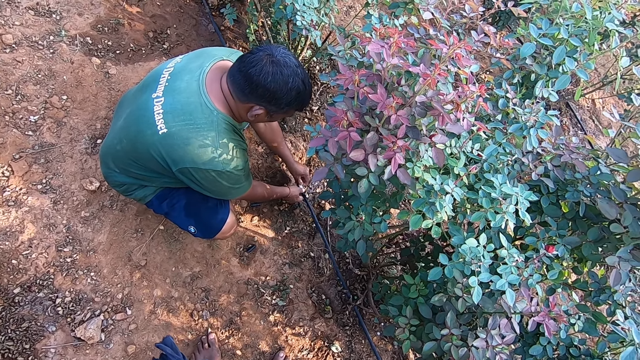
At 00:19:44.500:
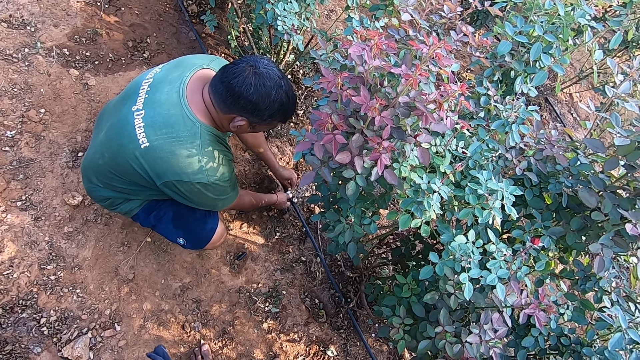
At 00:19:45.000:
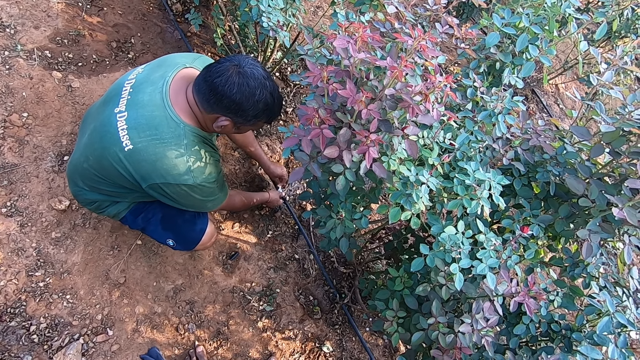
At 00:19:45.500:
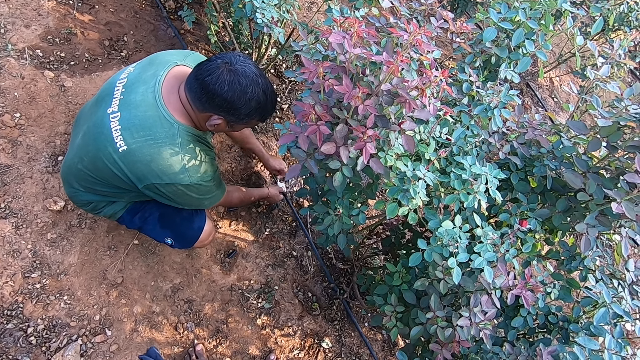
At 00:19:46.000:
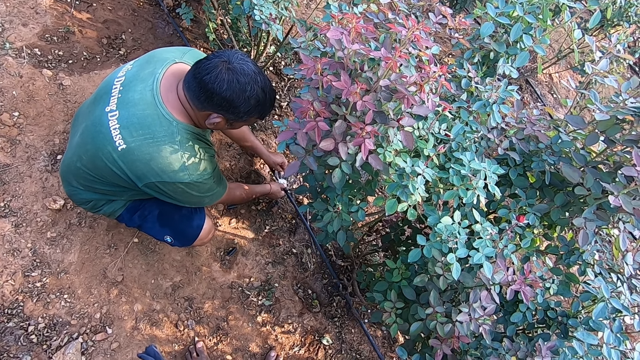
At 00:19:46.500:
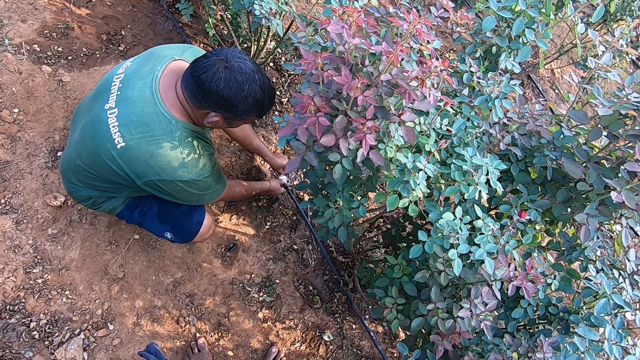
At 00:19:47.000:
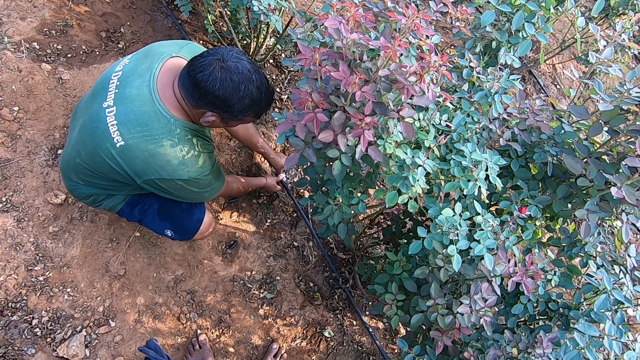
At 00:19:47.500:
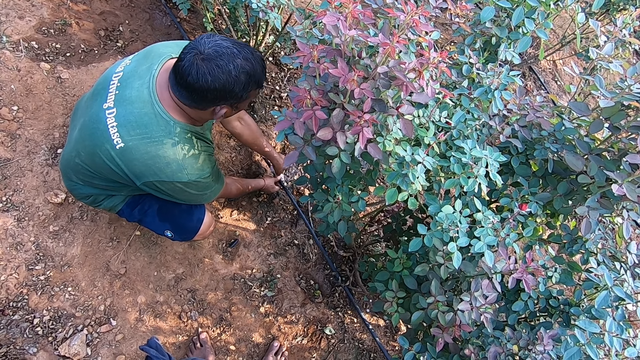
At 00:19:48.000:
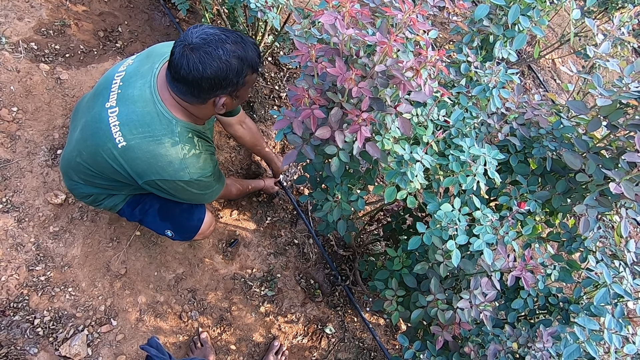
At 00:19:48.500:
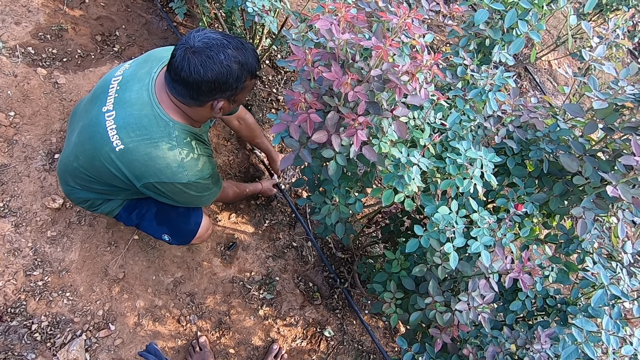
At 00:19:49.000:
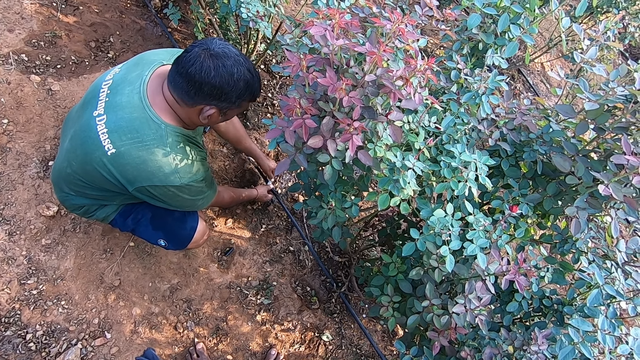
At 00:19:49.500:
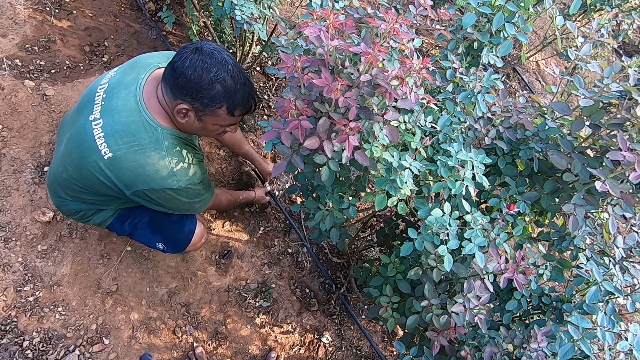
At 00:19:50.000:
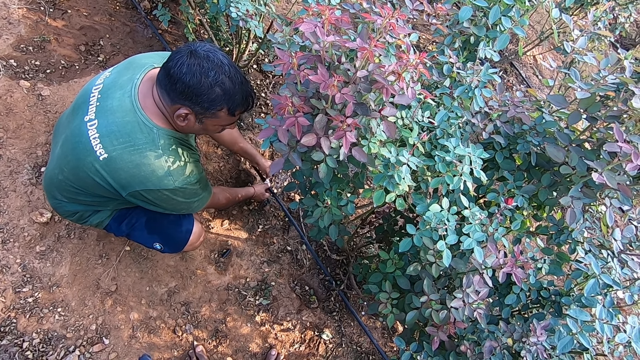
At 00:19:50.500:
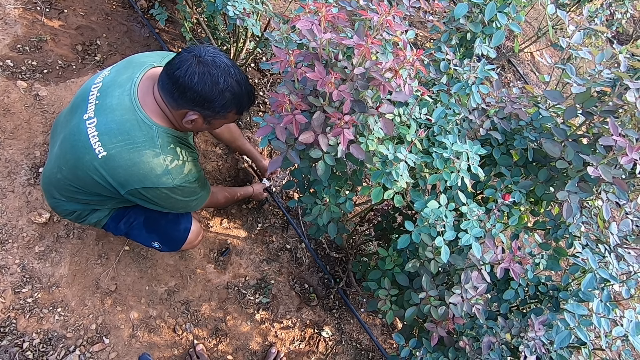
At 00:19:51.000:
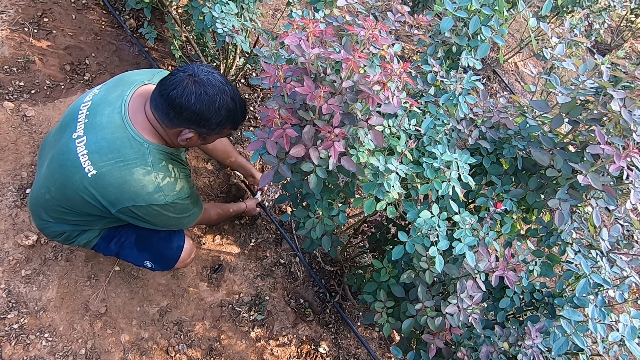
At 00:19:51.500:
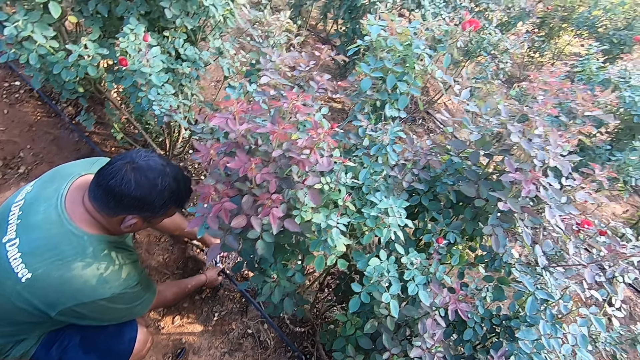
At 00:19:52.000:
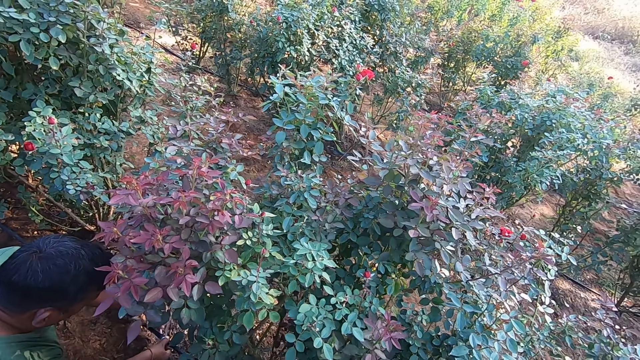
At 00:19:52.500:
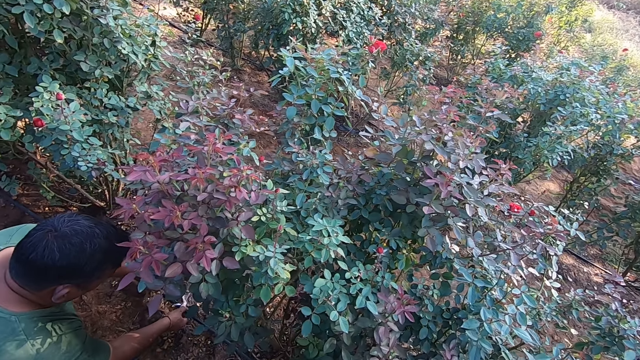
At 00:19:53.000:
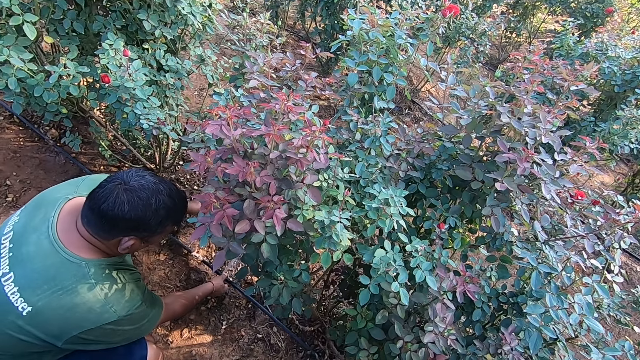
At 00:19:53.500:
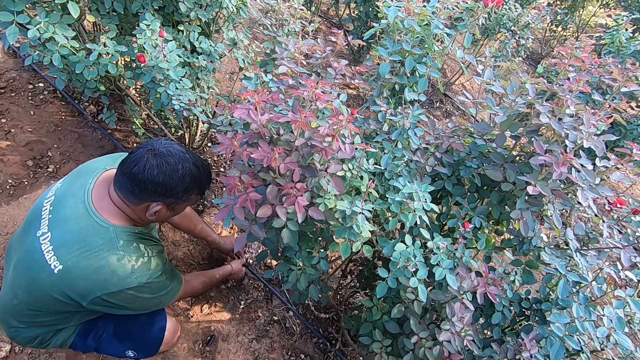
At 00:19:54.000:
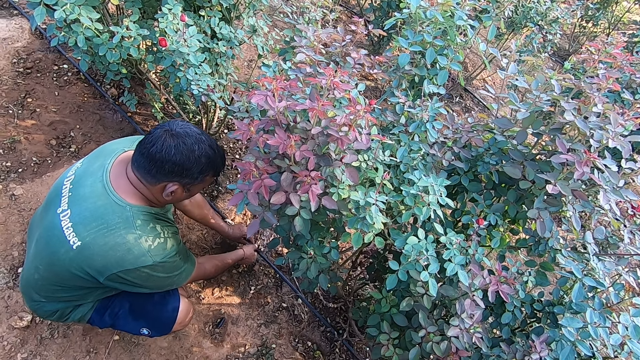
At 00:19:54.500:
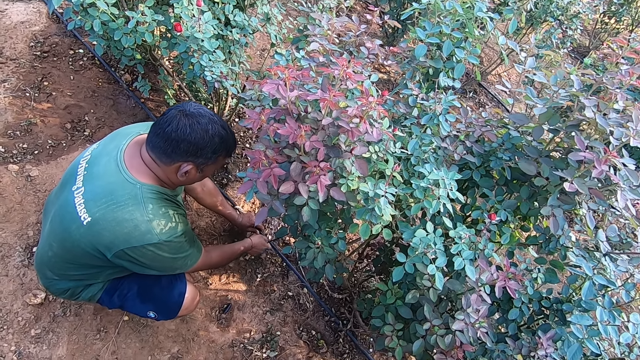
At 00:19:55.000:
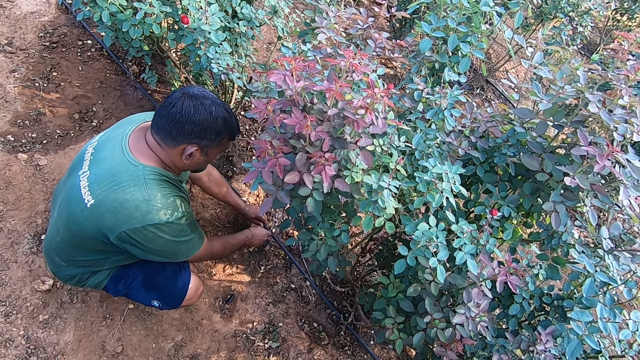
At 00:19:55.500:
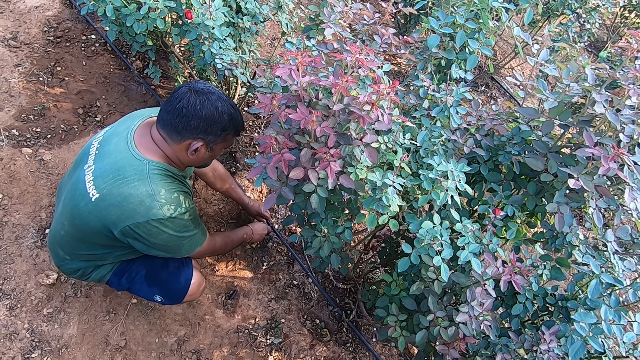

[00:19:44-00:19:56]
A man unloosens a polythene from a pipe. The man throws the polythene paper.

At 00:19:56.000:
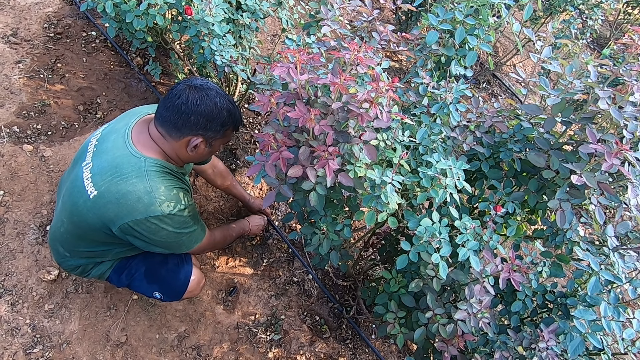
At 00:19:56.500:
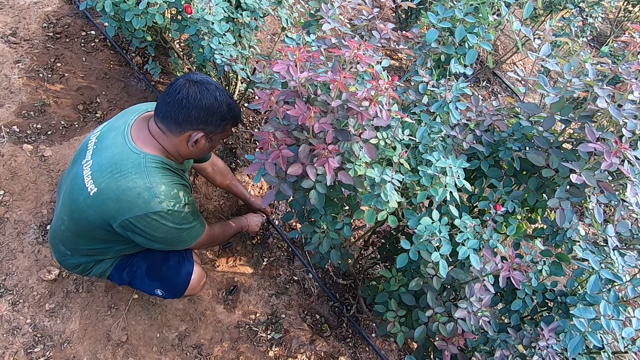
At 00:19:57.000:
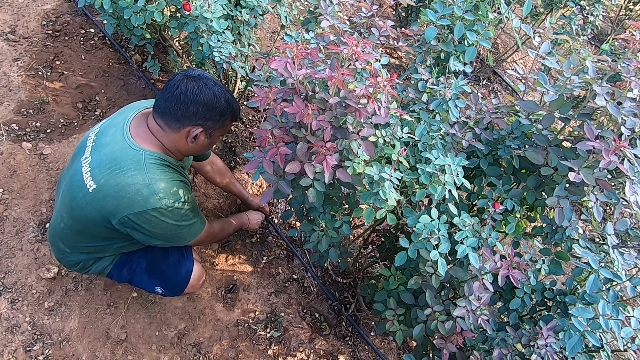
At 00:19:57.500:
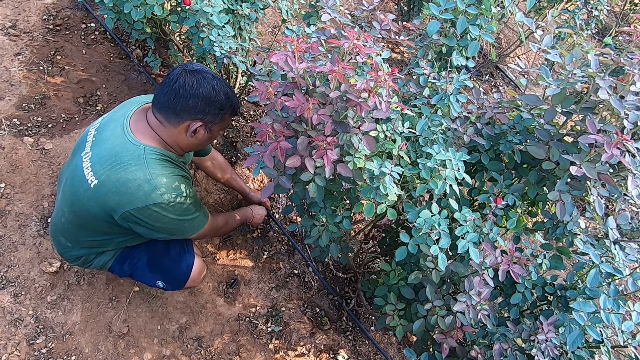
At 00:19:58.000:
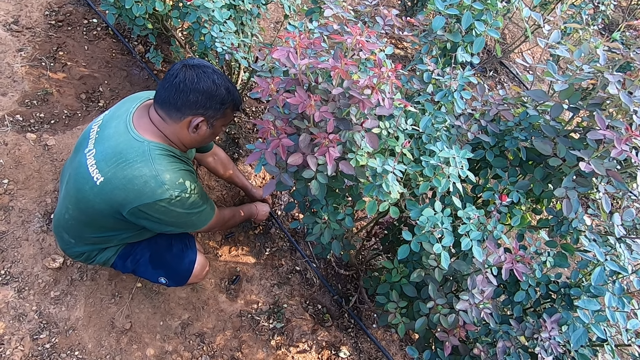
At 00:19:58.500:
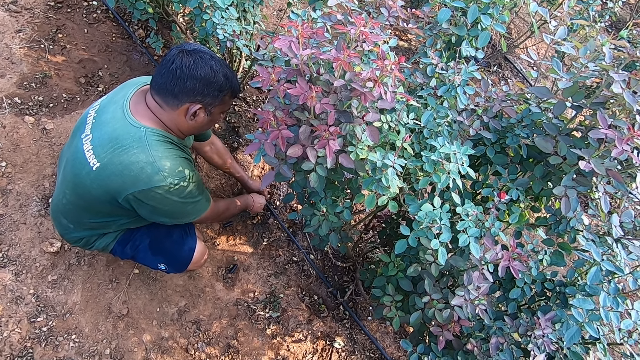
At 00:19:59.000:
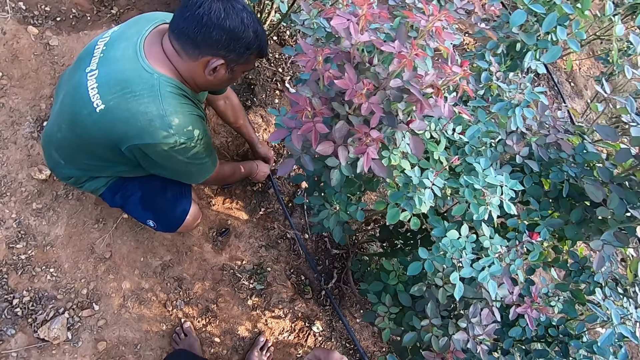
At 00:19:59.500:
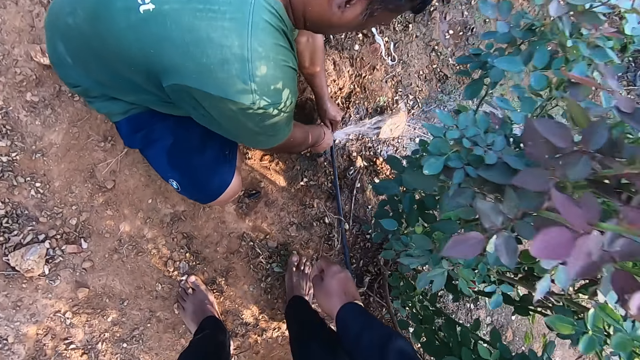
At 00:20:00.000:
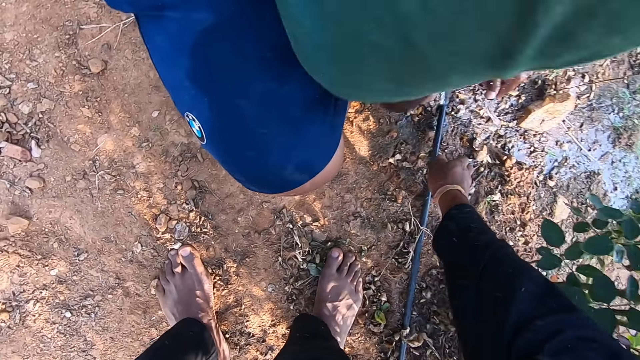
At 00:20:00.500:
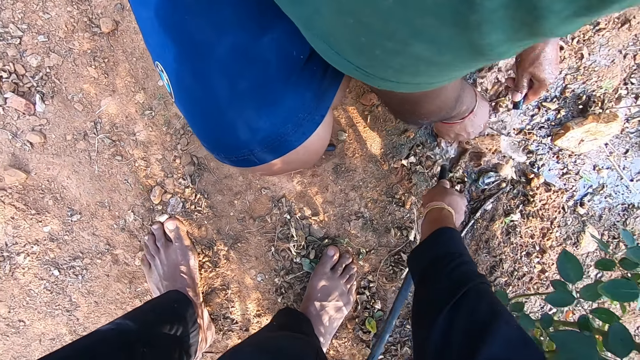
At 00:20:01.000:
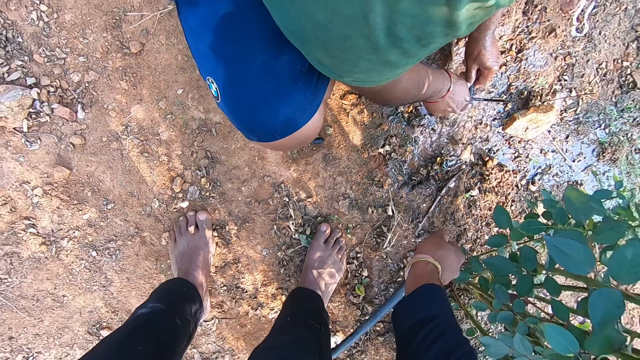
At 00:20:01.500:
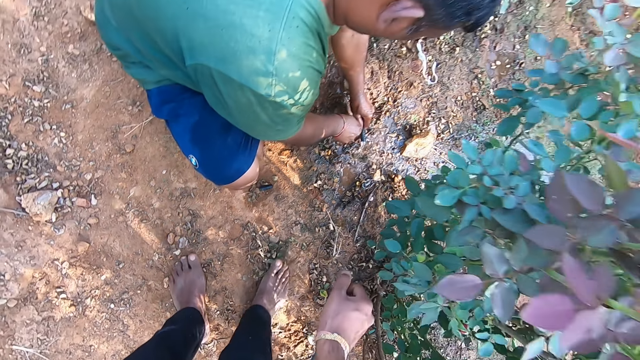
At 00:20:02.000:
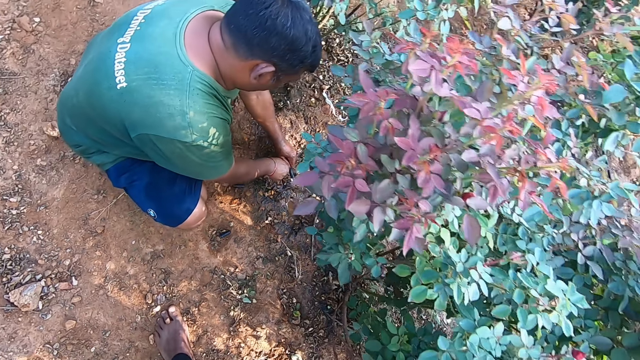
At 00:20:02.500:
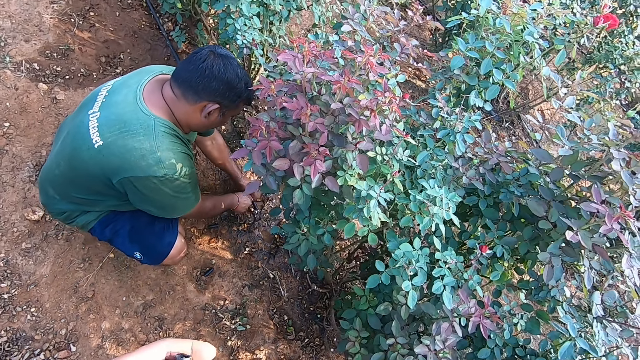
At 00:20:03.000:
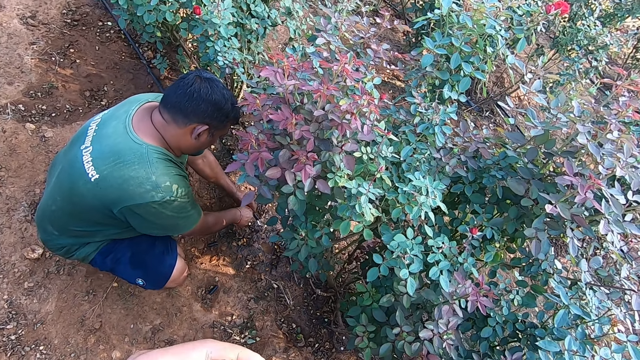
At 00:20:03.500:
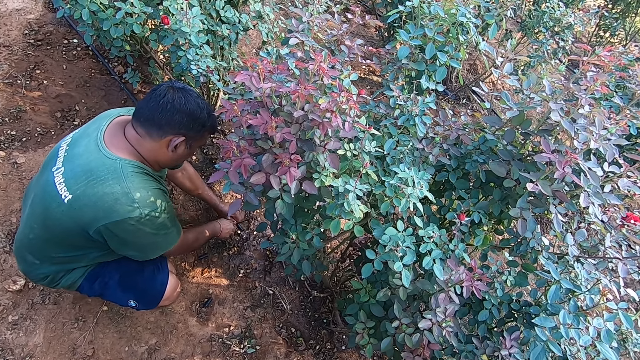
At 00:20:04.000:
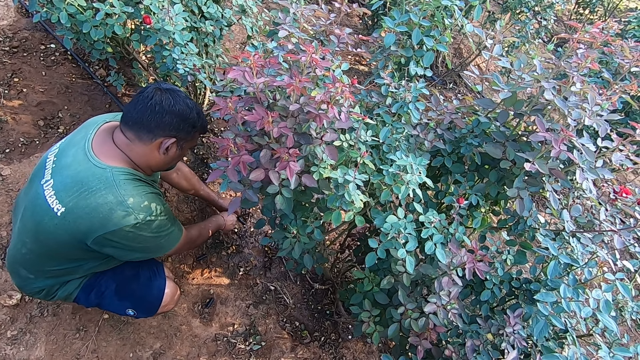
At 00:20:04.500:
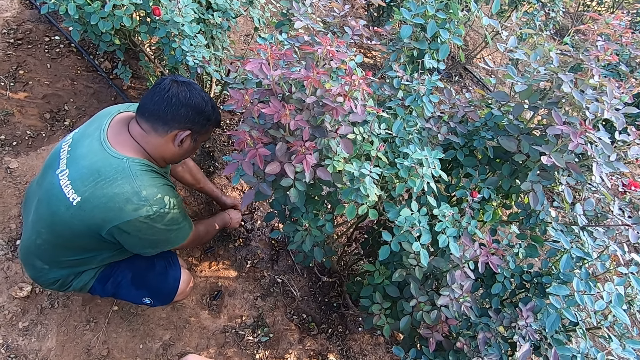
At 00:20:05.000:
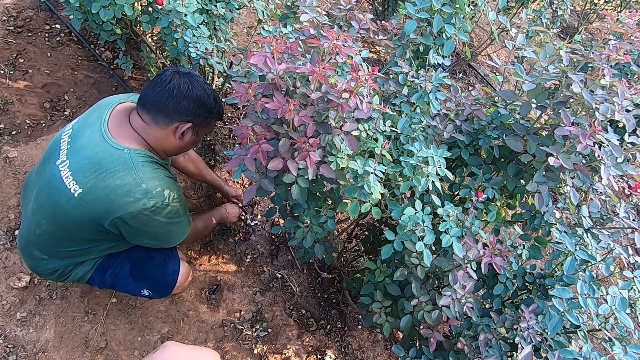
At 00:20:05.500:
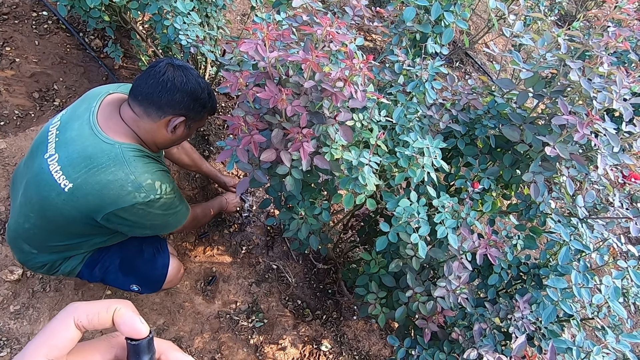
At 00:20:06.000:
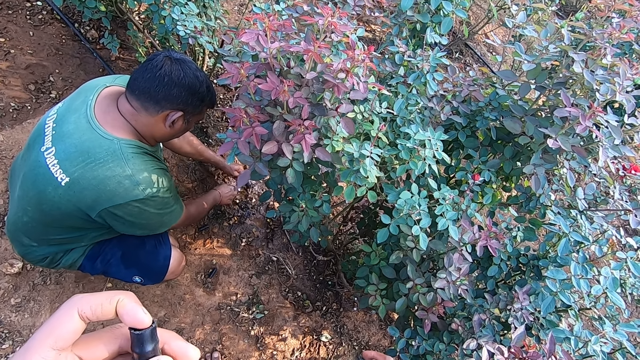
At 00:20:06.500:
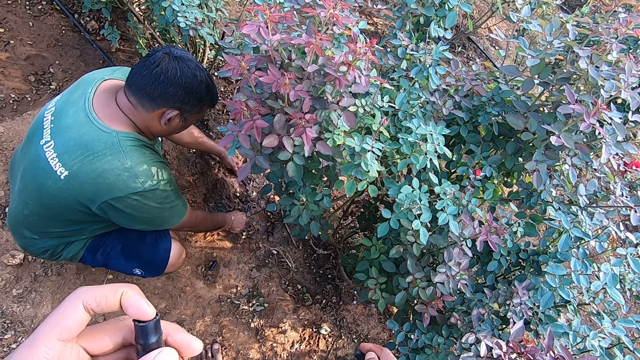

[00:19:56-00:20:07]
The man cuts the pipe on the ground with a pipe saw or axe saw in his right hand. The camera wearer picks the pipe from the ground with his right hand. He holds the pipe. The man cuts the pipe on the ground with the pipe saw in his right hand. The man drops the pipe saw on the ground with his right hand.
